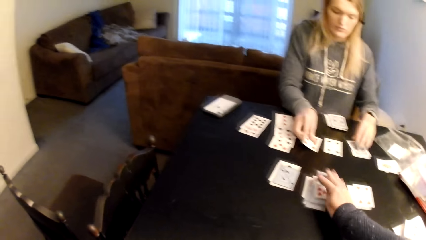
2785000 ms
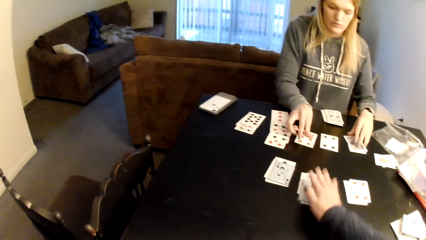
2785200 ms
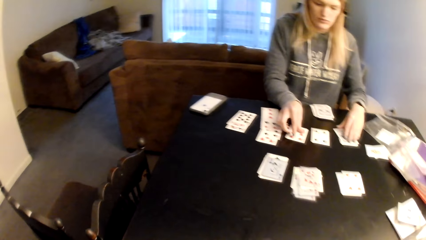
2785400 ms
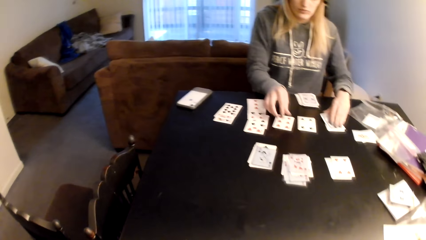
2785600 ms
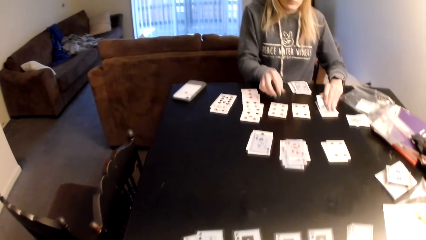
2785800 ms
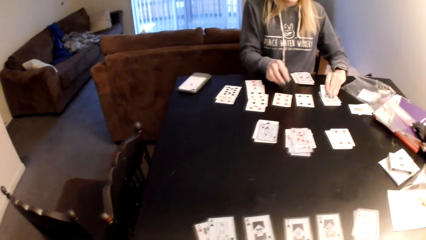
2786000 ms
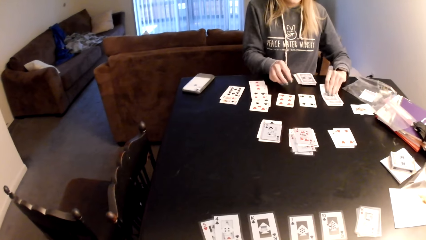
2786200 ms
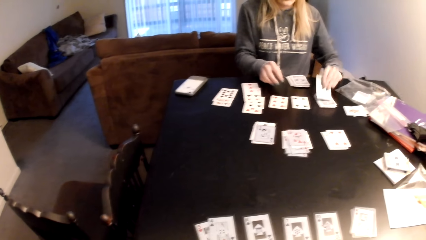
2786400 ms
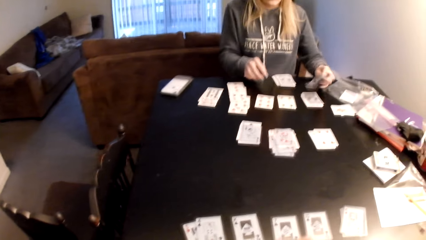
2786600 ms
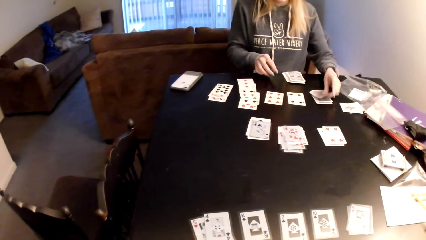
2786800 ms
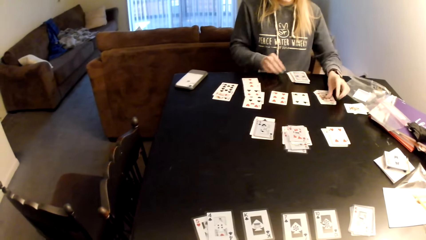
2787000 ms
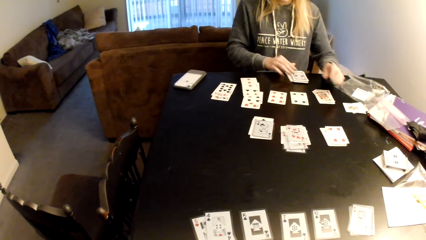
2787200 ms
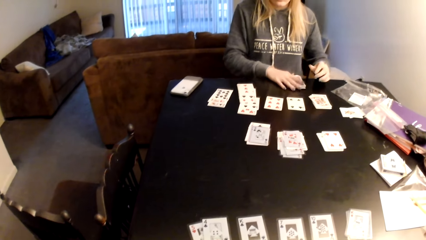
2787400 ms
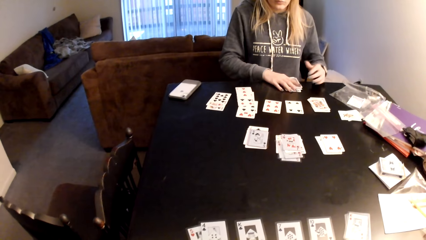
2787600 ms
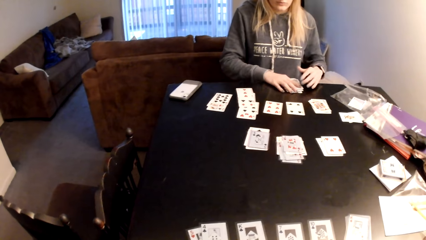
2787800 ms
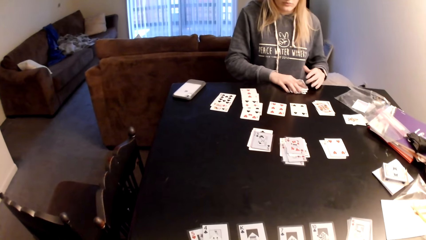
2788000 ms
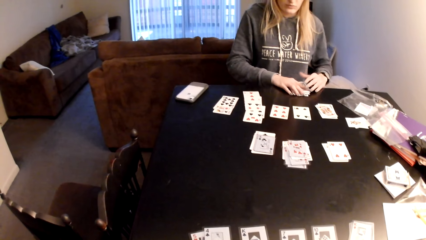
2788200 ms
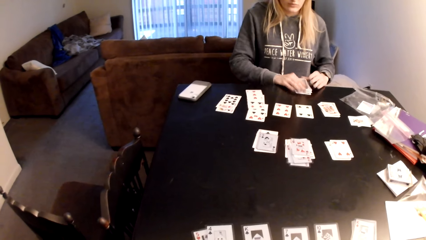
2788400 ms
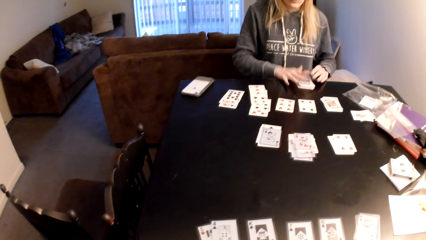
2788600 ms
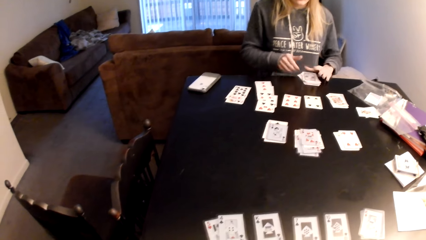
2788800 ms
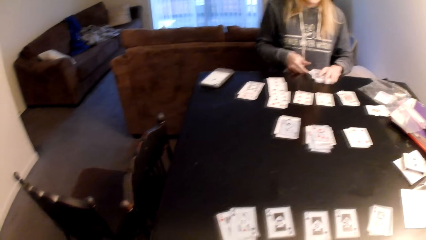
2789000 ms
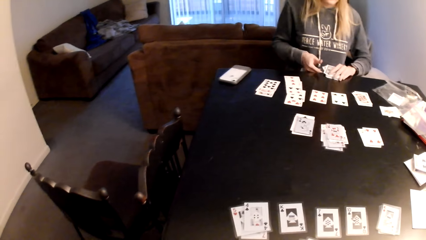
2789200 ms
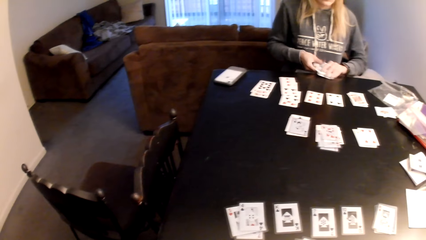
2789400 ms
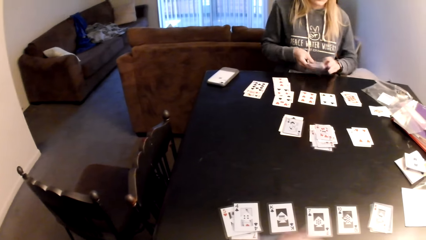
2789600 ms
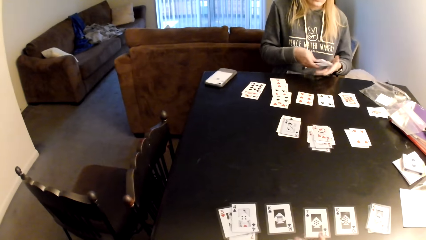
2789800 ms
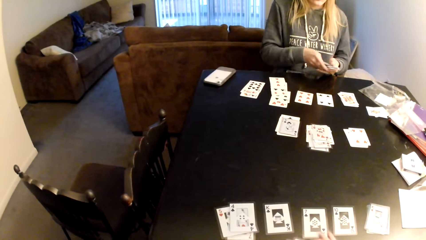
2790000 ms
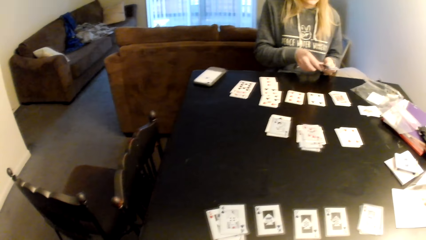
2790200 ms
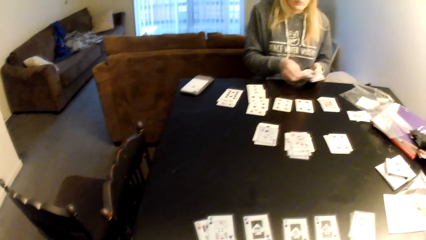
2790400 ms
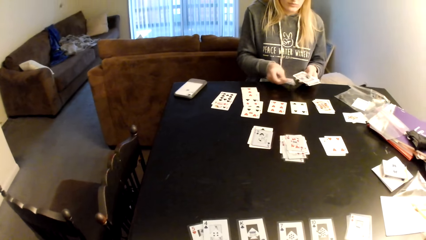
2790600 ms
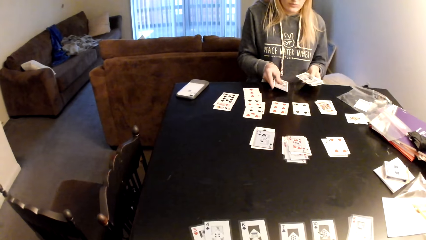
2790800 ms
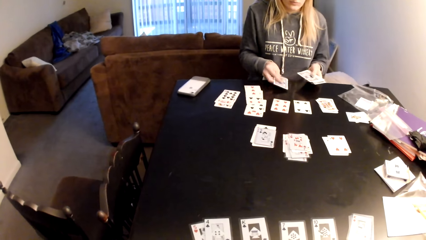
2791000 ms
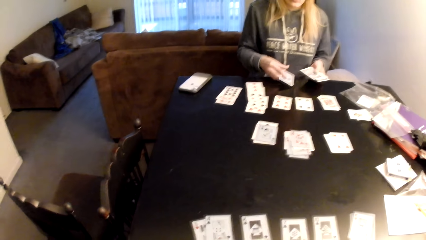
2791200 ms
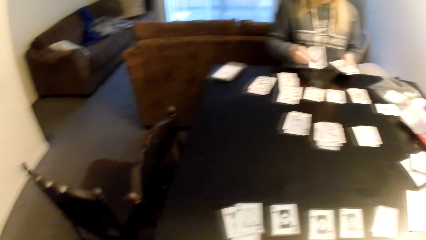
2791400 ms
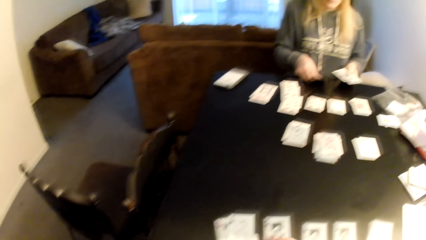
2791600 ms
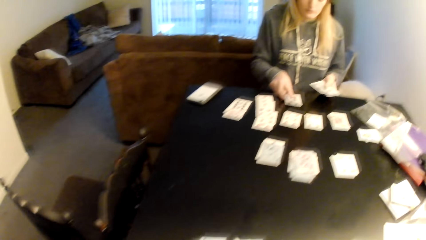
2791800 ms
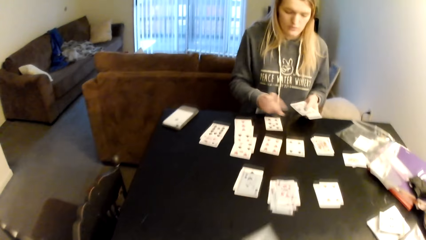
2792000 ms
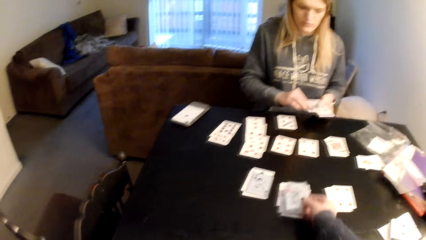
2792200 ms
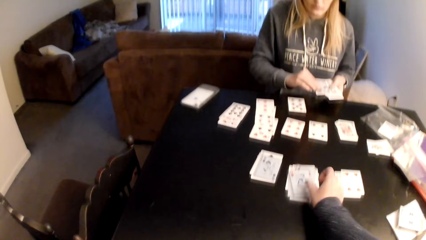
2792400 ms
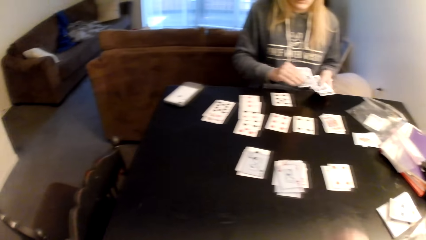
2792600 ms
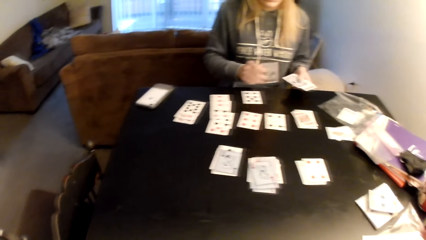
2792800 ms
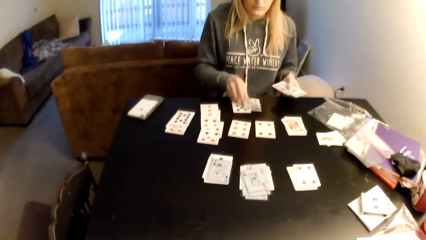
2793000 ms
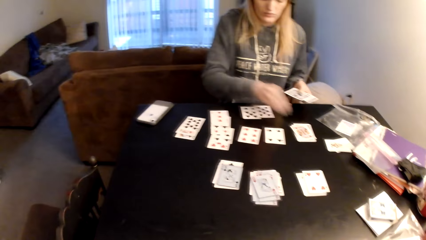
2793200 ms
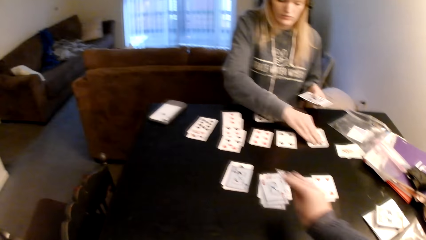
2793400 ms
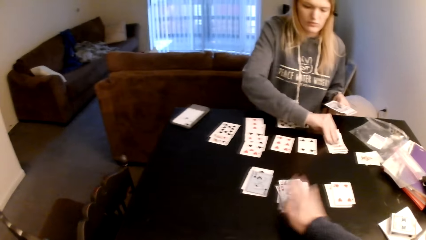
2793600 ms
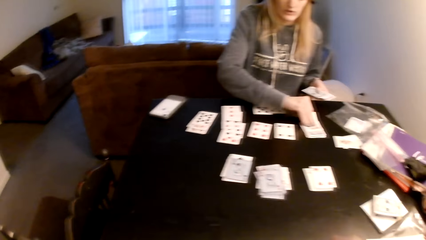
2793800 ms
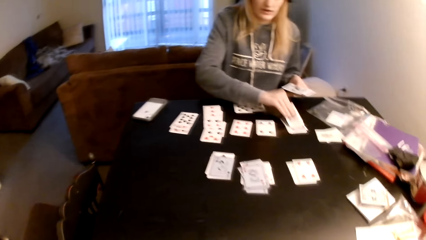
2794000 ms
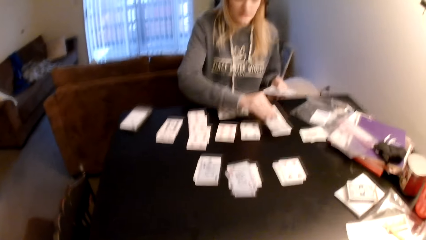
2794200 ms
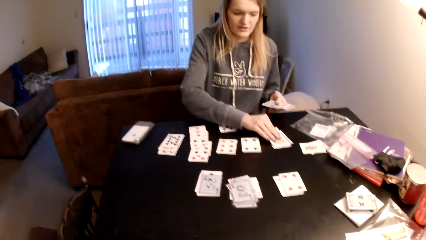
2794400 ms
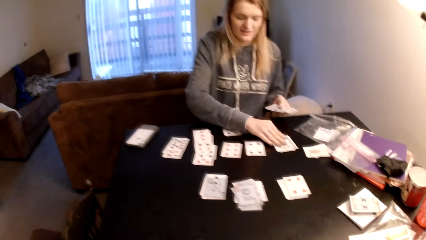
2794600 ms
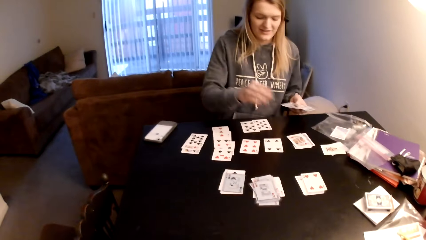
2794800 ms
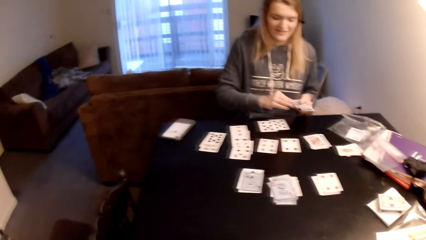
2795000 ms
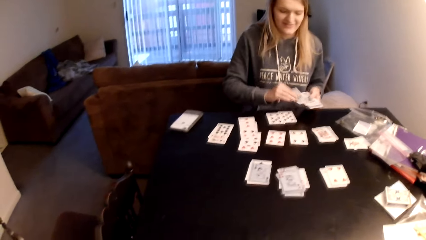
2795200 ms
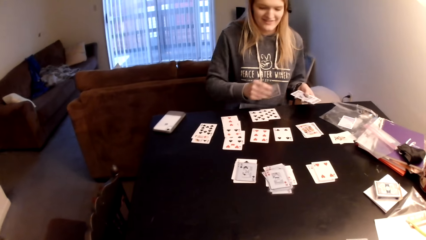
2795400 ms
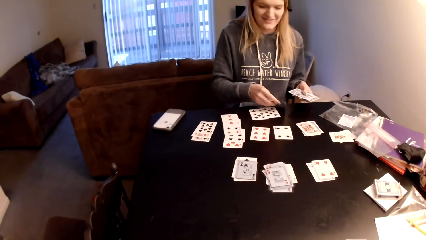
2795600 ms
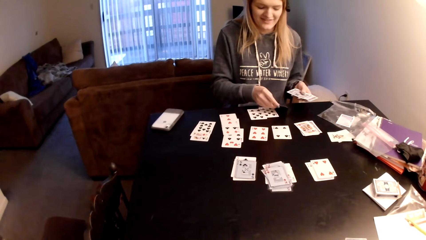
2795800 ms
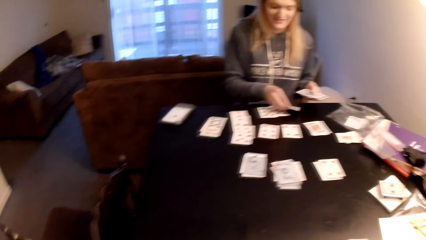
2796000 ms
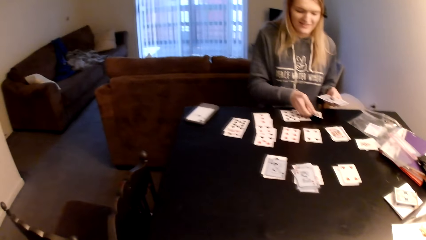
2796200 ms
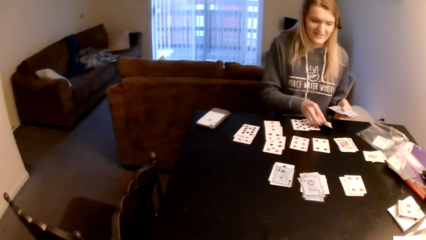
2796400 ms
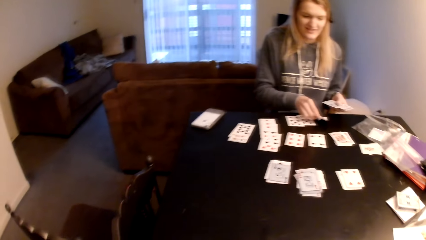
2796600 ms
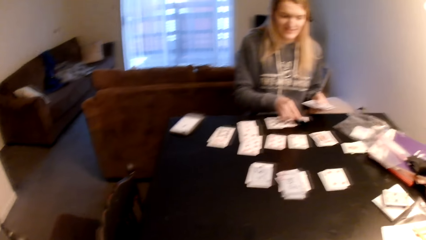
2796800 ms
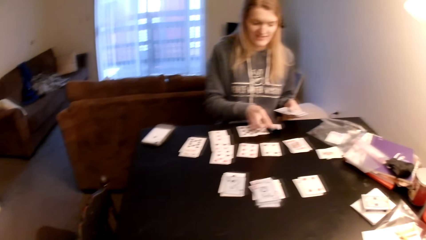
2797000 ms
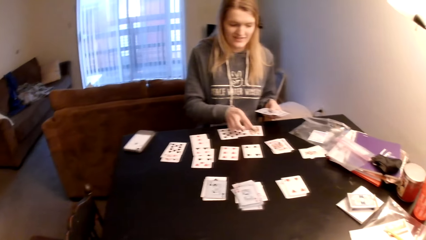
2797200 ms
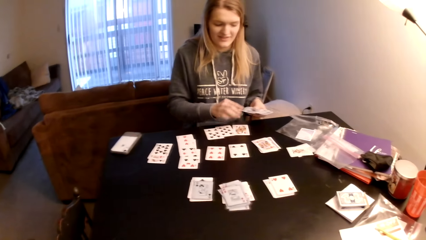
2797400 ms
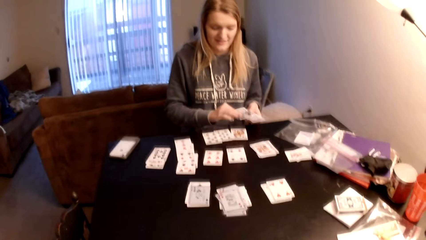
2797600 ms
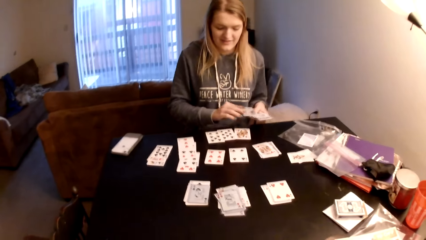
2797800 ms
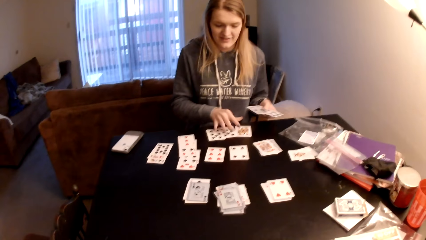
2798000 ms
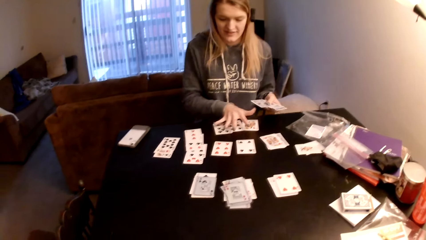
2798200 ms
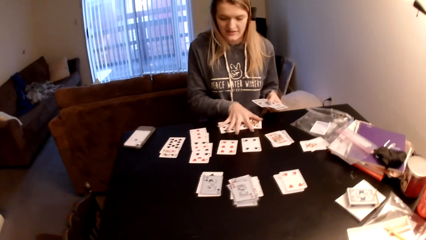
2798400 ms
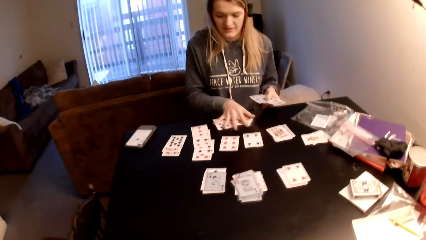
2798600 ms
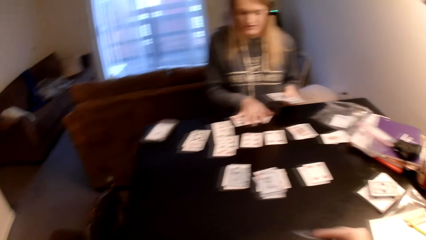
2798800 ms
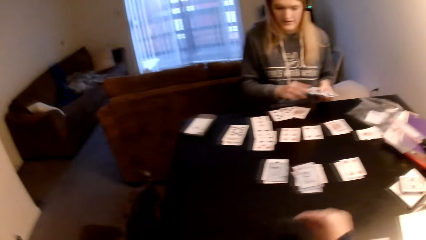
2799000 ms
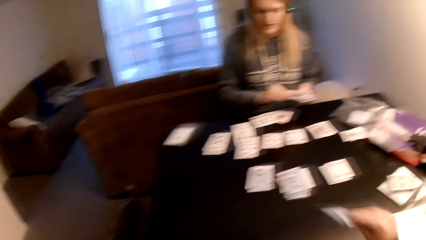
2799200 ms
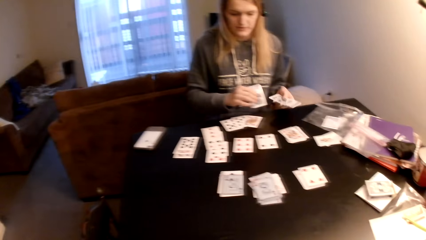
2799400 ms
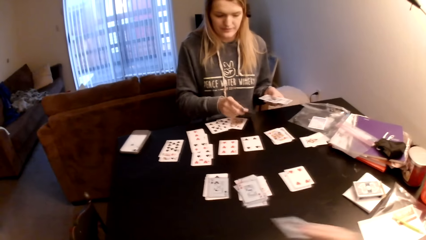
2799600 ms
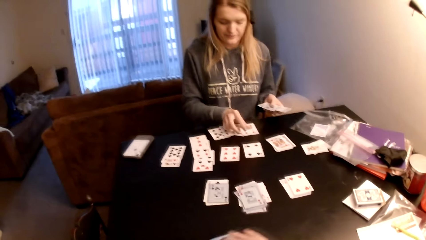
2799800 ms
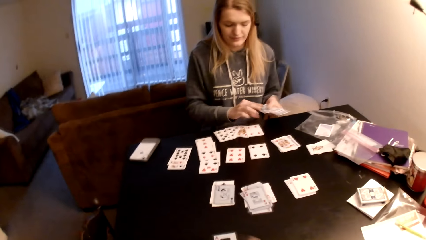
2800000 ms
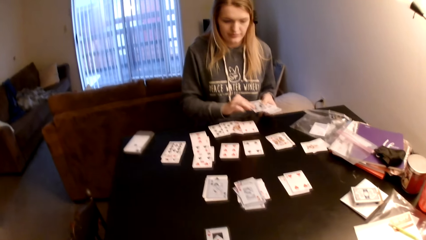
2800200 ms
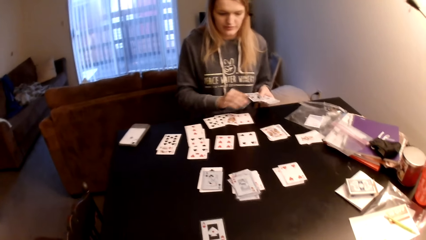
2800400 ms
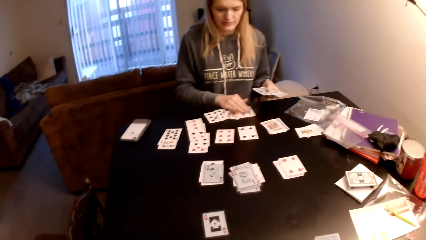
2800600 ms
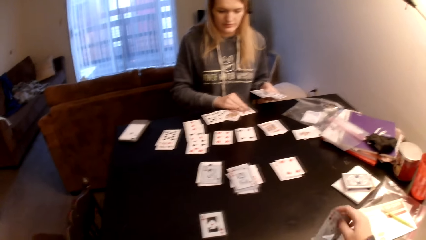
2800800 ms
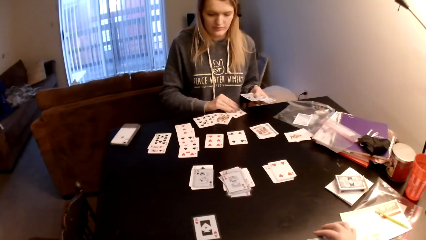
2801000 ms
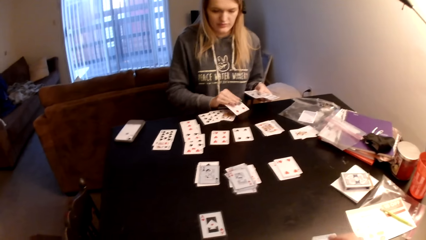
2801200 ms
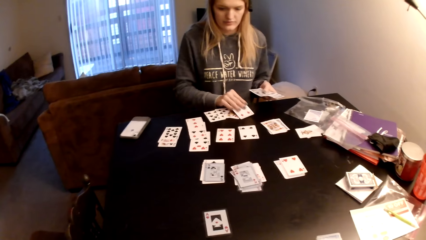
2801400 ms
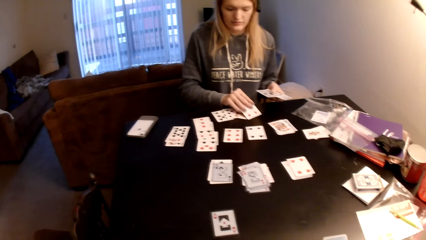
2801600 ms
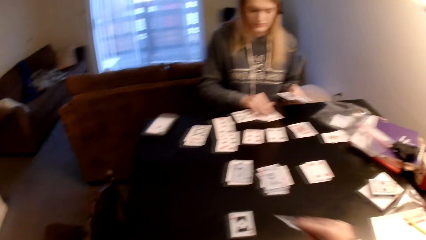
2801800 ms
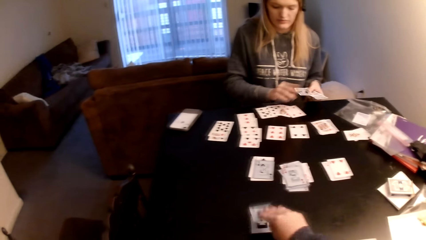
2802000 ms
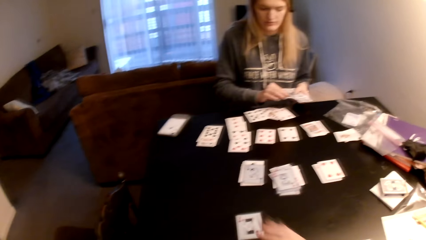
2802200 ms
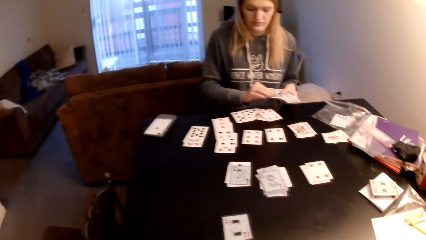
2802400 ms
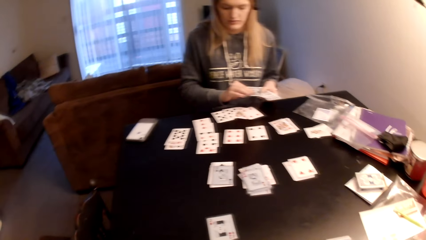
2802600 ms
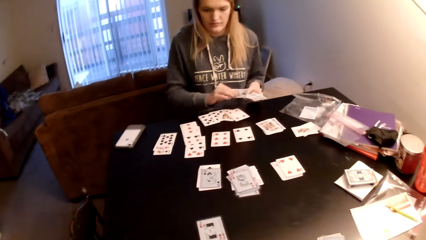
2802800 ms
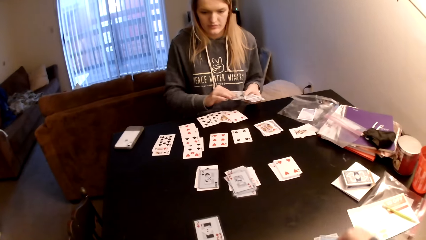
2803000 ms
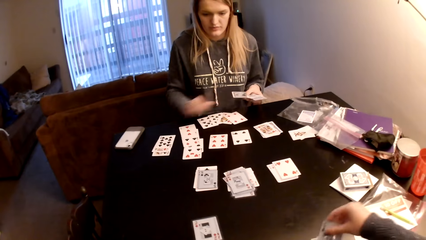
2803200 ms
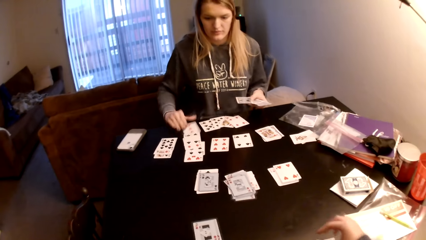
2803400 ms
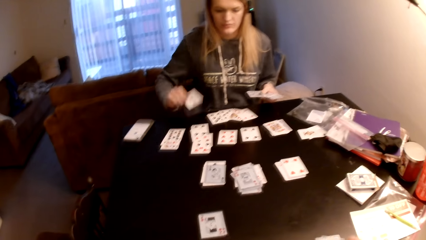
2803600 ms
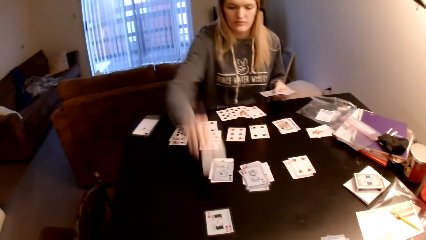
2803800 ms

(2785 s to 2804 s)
A woman puts the card on the table. The camera wearer places a playing card on the table and pulls back the right hand. The woman arranges the playing cards on the table. She picks a card from her hand, turns the card, and holds cards on the table. The camera wearer looks at the playing cards. The woman picks cards from the table. The camera wearer touches the playing cards. The woman removes a card from the cards. She arranges the playing cards on the table and turns the card. The camera wearer places a playing card on the table. The woman removes a card from the cards. The camera wearer looks at the playing cards. The woman puts a card on the table and arranges the playing cards on the table. The camera wearer places a playing card on the table. The woman picks a card from the table, pulls a playing card, returns the card on the table, picks a card from her hand, puts a card on the table, and arranges the playing cards on the table. The camera wearer looks around. The woman pulls the cards aside and pushes the playing cards. The camera wearer pulls back the right hand and places the playing card on the table. They look at the playing cards. The woman picks a card from the table. The camera wearer places the playing card on the table. The woman places a card on the table. The camera wearer looks at the playing cards and places the playing card on the table. They look at the playing cards. The woman picks a card from the table.
